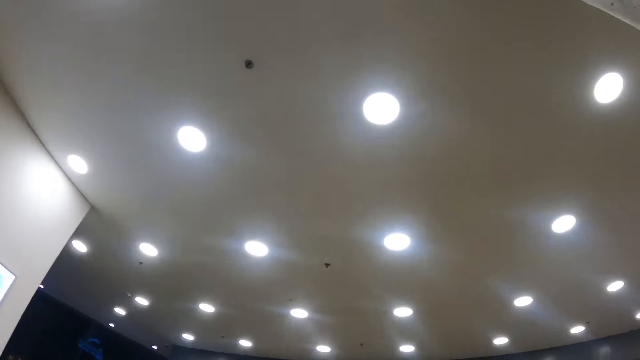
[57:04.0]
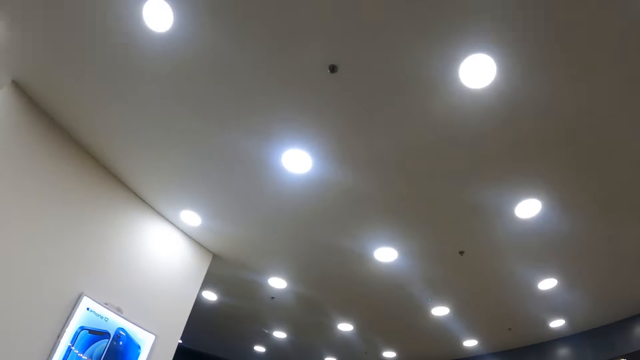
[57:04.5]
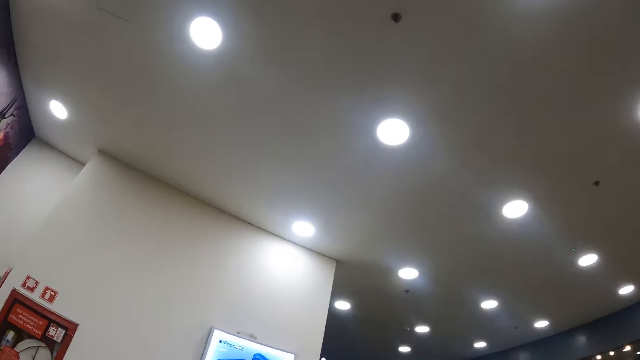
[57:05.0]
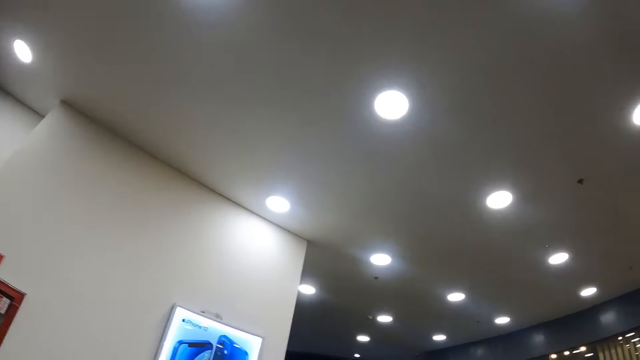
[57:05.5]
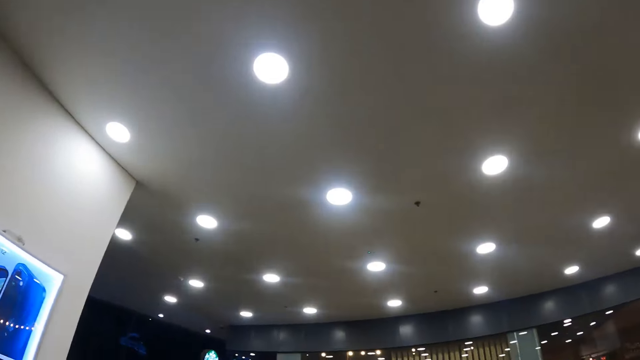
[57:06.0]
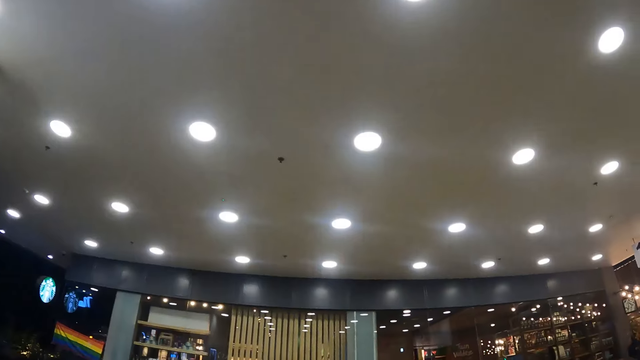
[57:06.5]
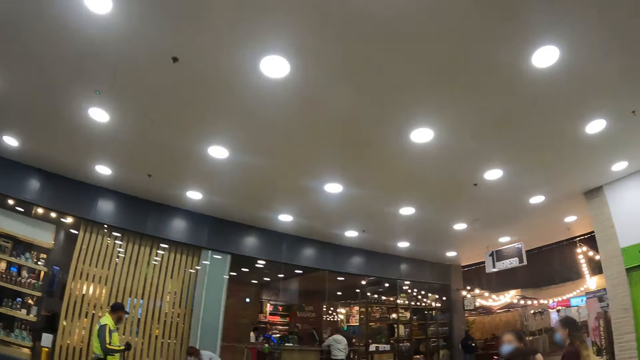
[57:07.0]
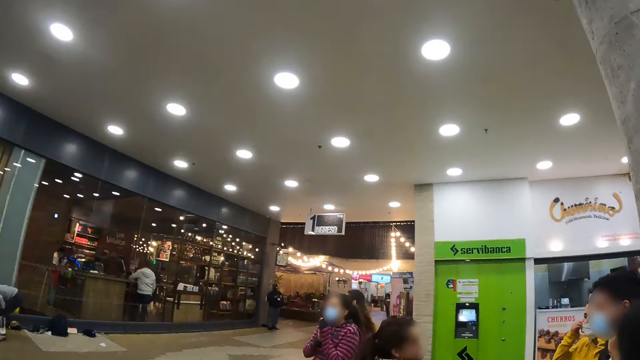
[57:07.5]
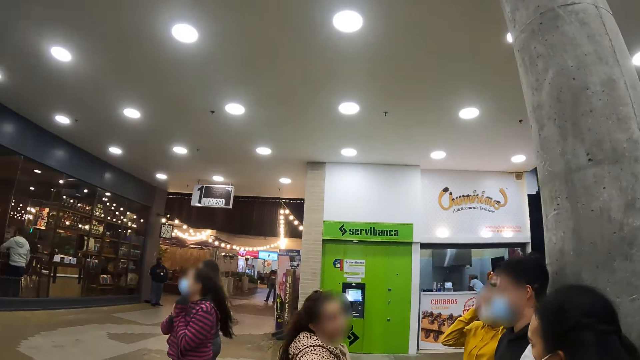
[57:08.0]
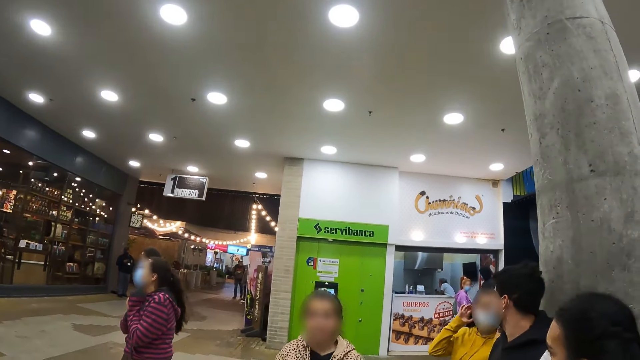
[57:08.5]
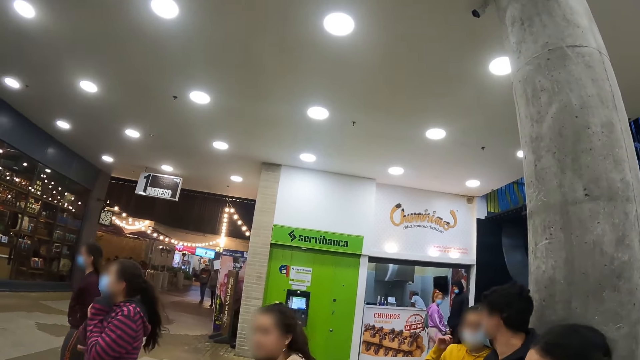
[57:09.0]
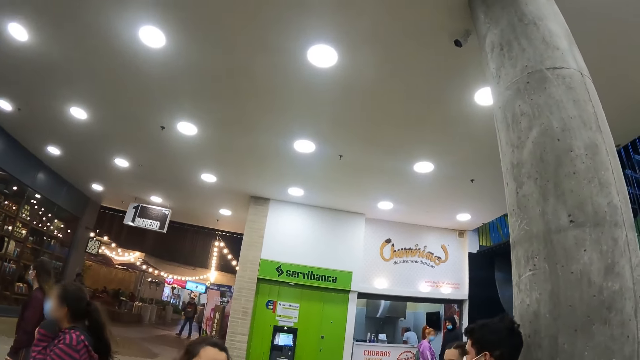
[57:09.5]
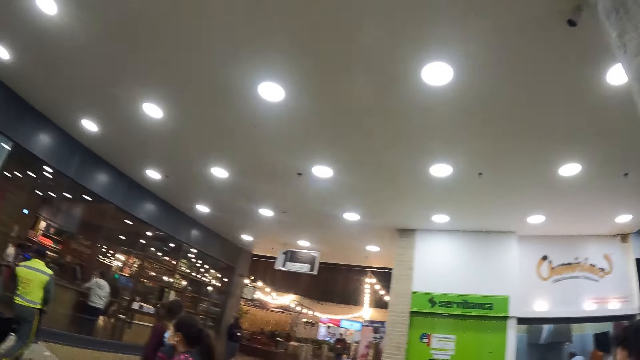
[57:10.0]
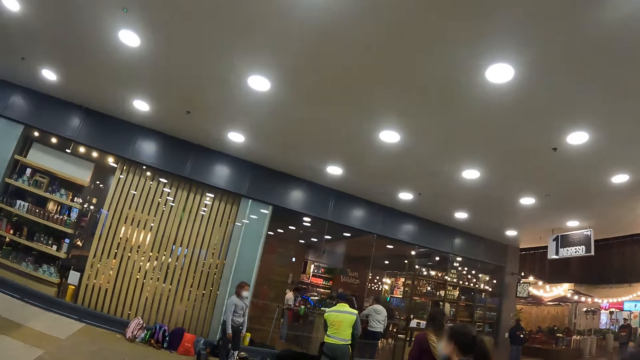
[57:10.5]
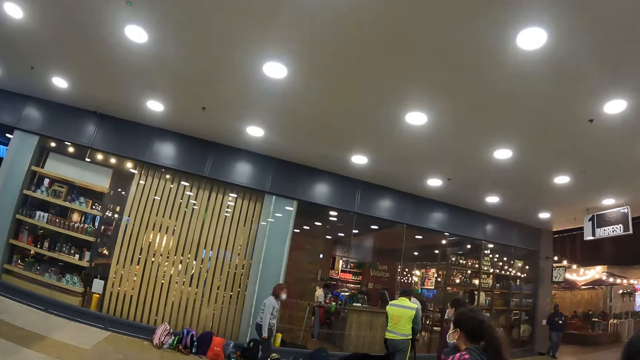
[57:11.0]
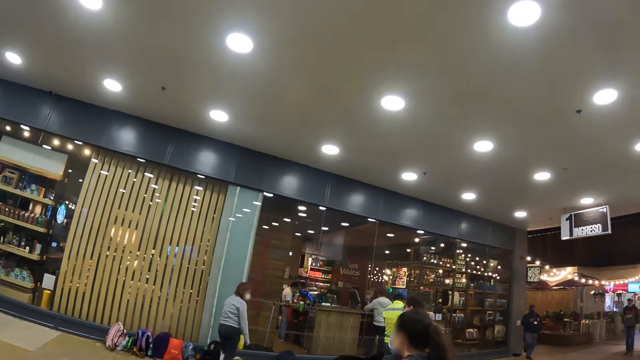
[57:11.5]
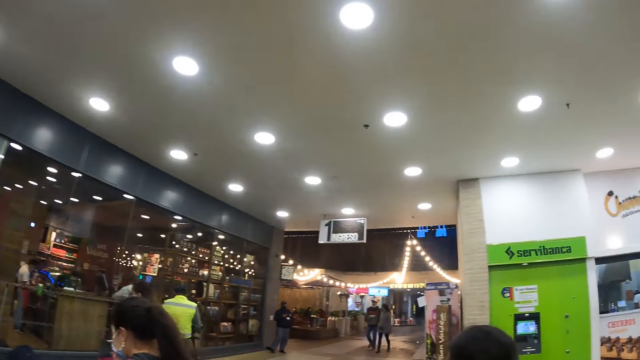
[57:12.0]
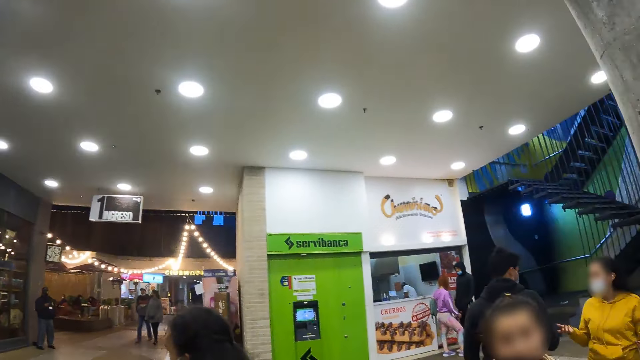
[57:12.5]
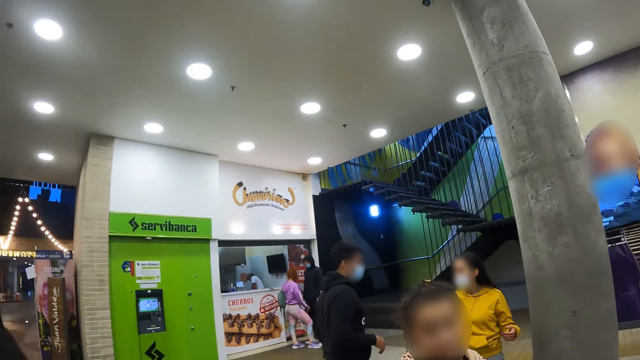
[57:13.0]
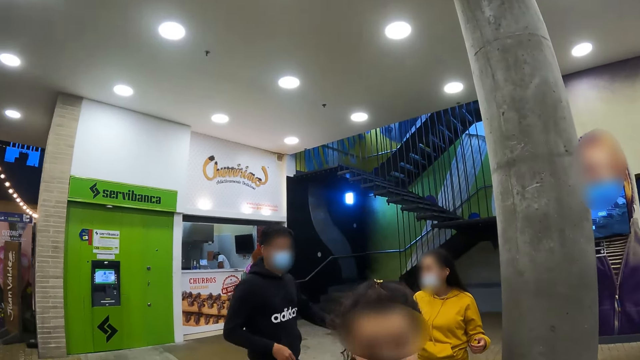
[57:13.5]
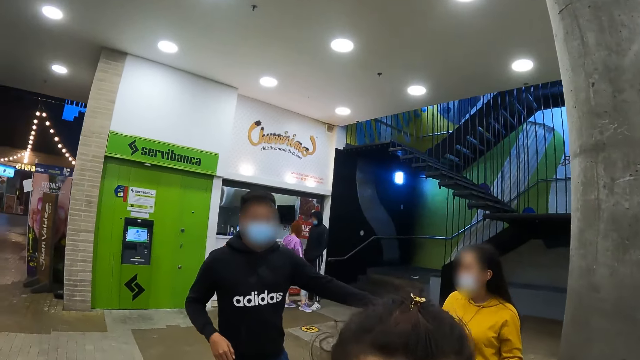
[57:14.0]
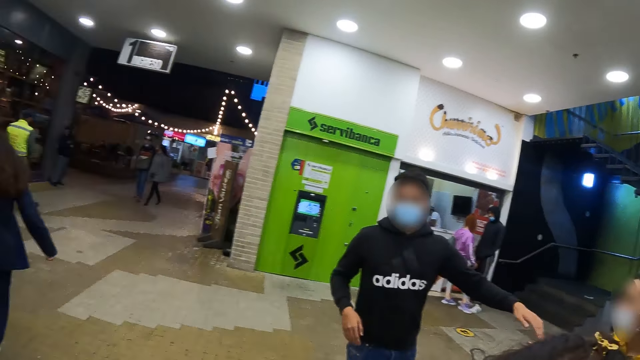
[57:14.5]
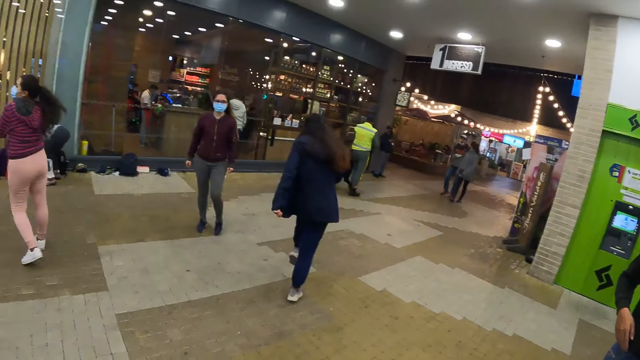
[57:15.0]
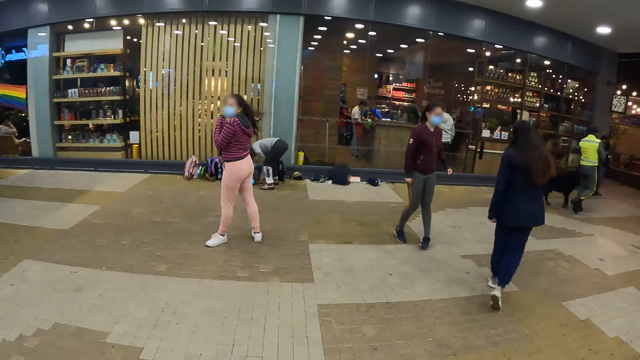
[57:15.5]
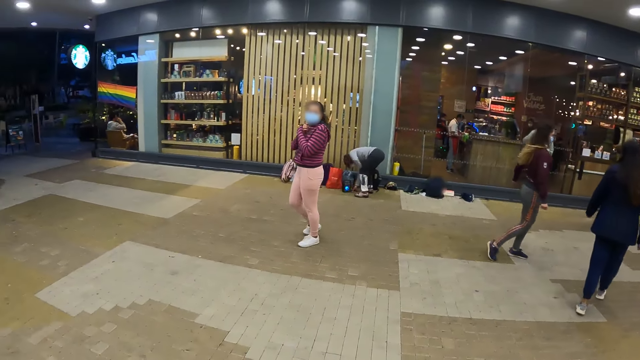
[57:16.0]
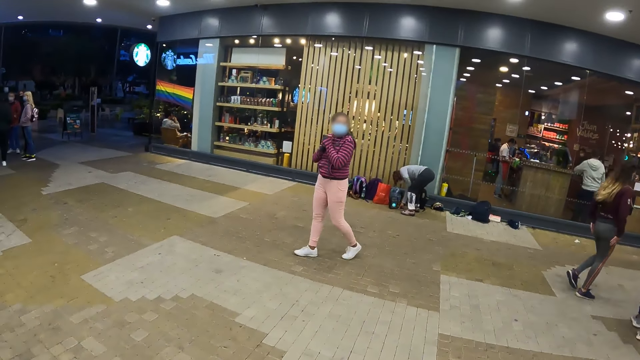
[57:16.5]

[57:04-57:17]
The camera wearer looks around. They interact with a lady.

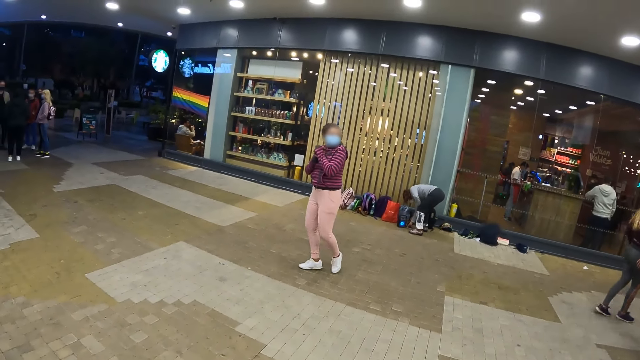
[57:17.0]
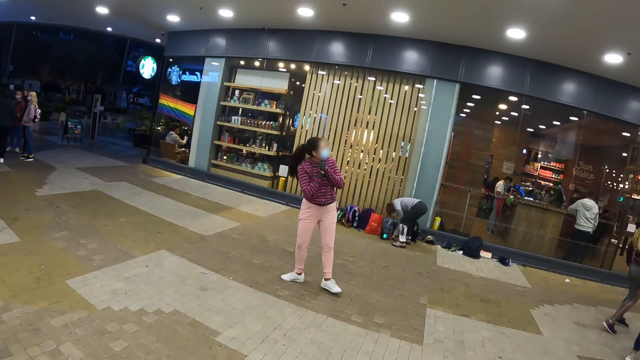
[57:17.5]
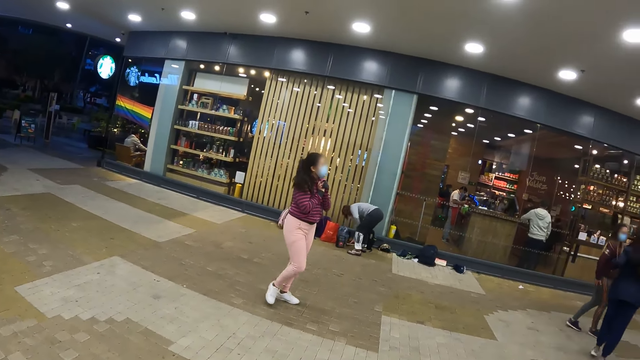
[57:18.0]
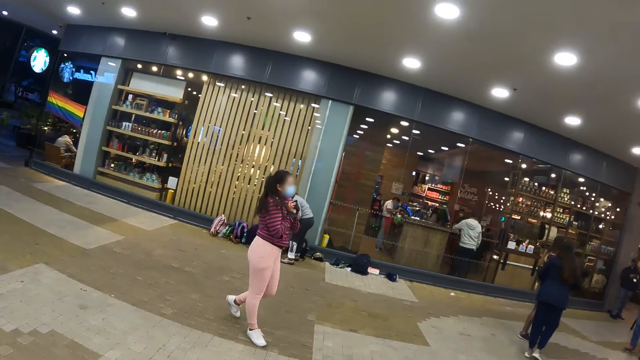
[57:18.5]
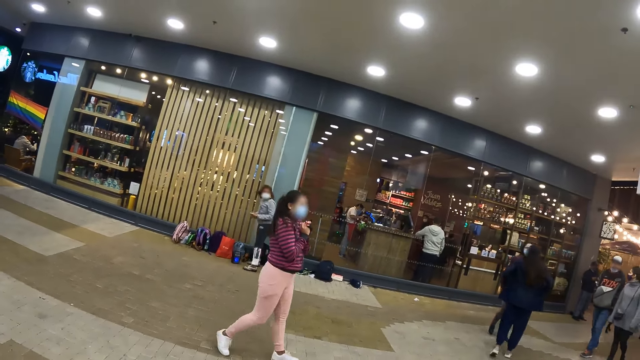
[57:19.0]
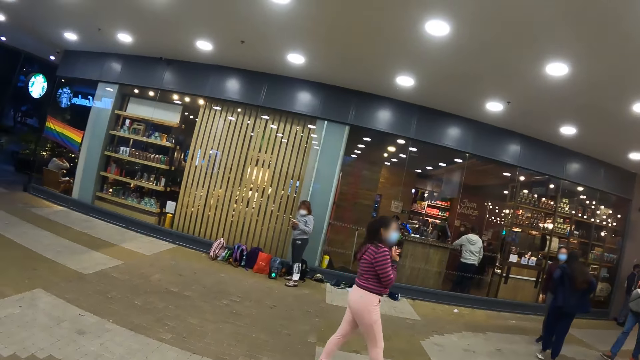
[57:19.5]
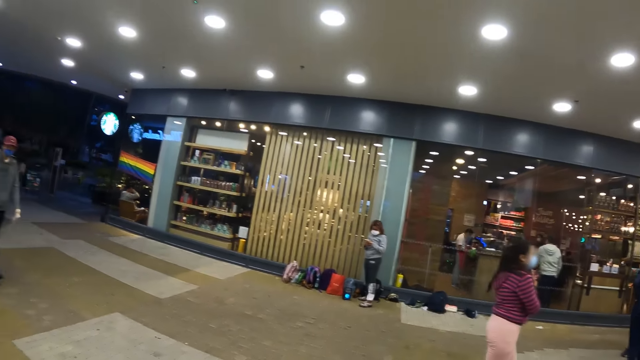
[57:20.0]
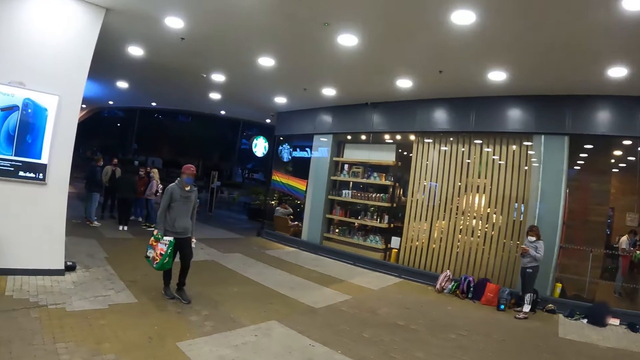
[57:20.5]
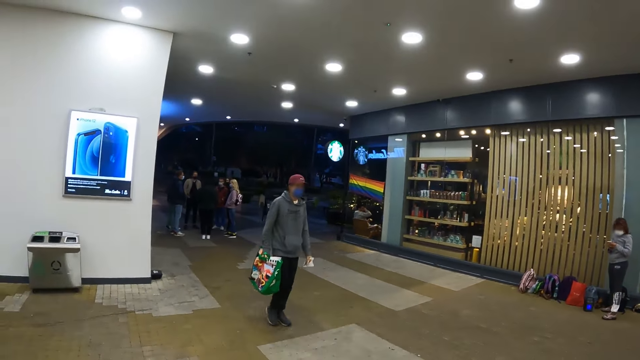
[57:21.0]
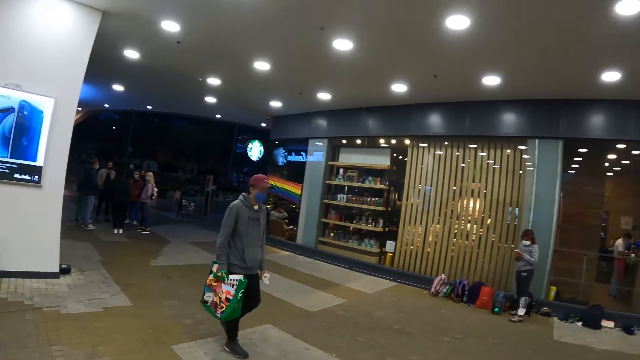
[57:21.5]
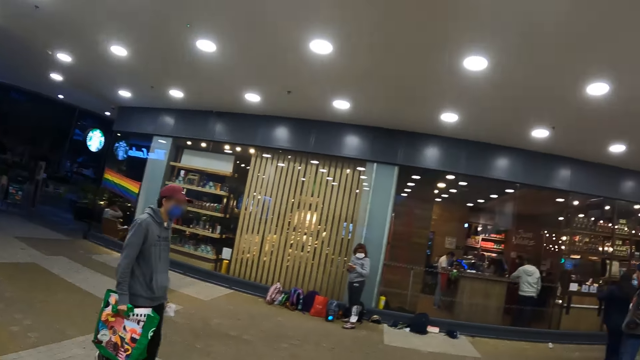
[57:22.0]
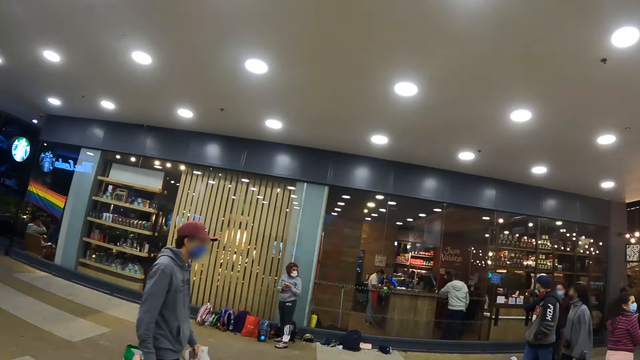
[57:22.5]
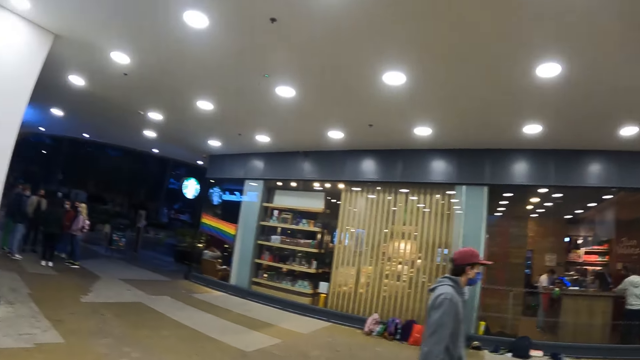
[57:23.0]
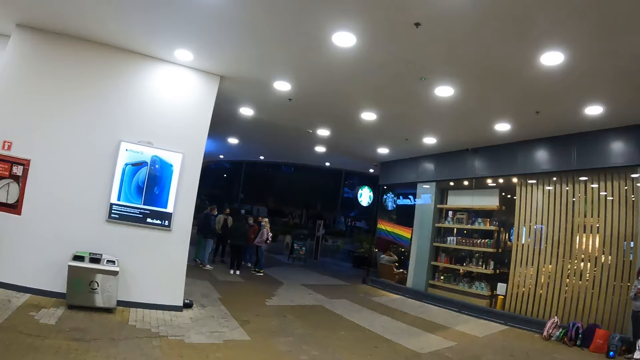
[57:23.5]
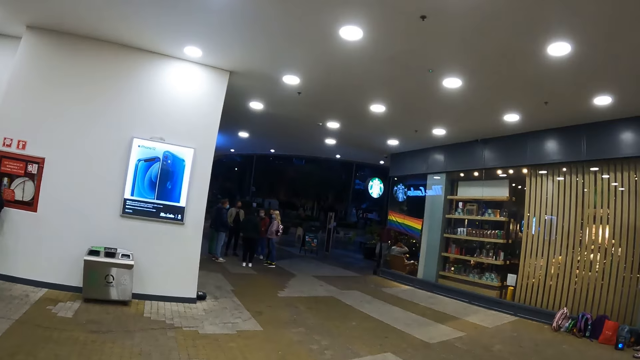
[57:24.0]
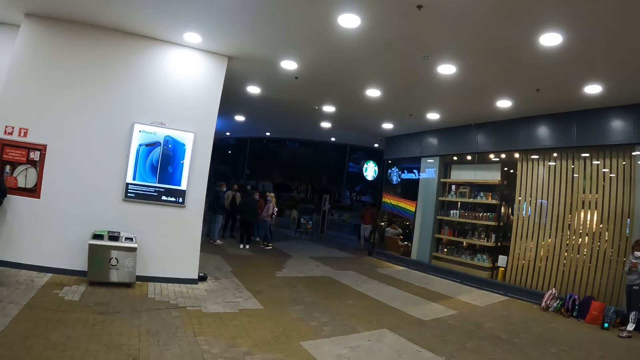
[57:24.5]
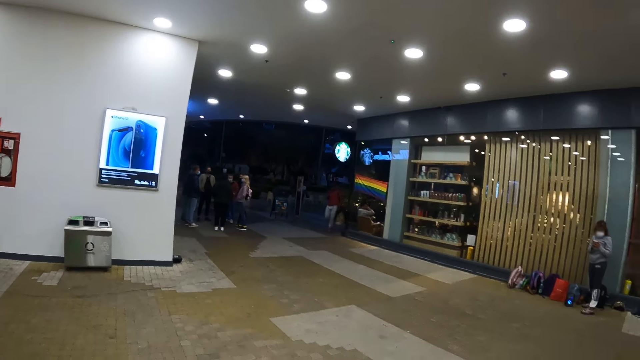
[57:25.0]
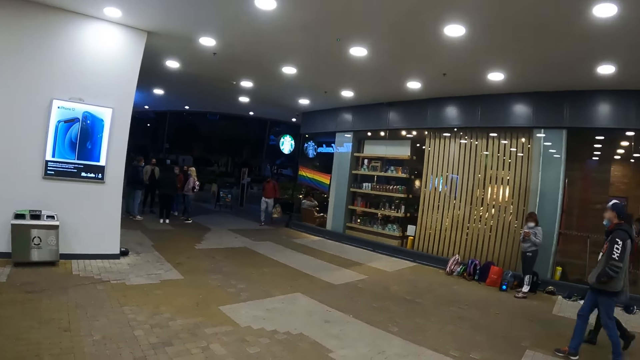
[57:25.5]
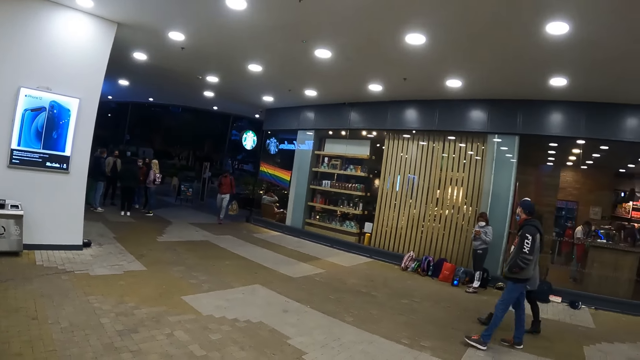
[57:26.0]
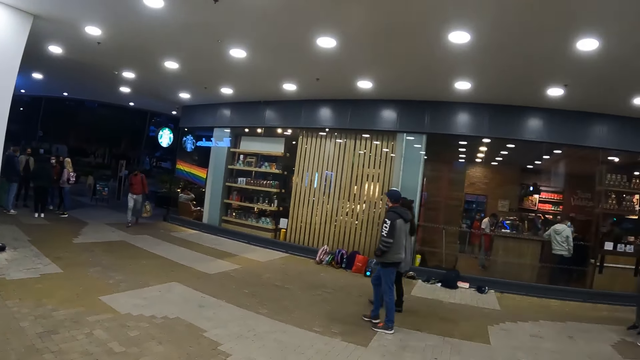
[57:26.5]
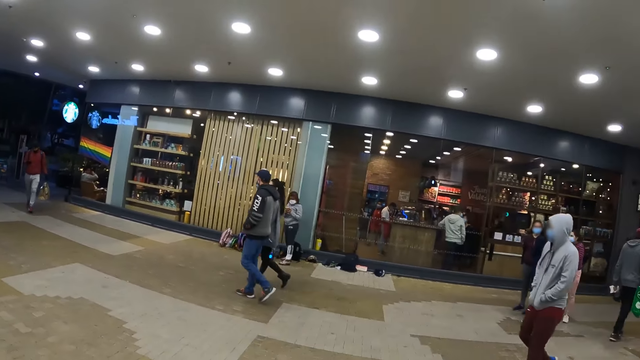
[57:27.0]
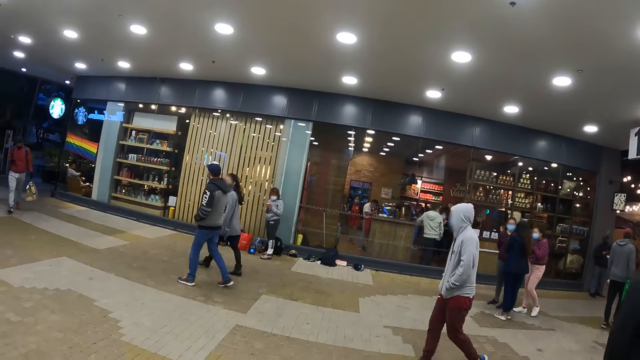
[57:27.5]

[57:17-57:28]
The camera wearer looks around.
